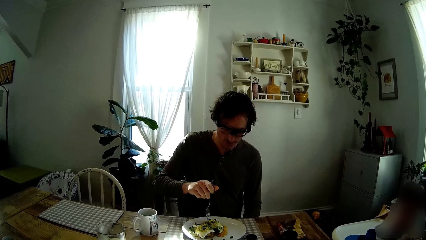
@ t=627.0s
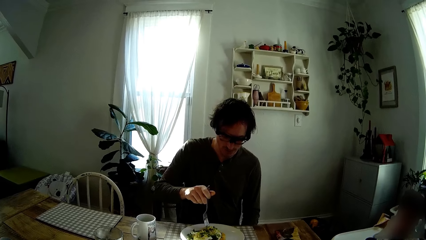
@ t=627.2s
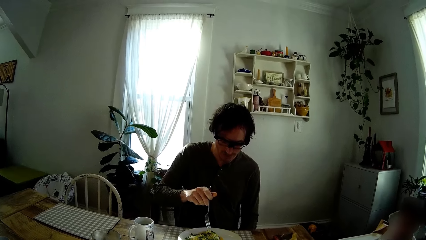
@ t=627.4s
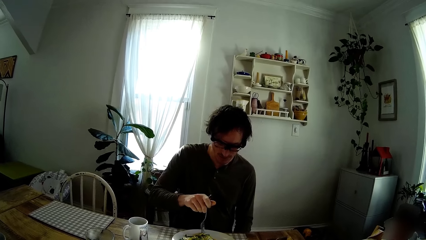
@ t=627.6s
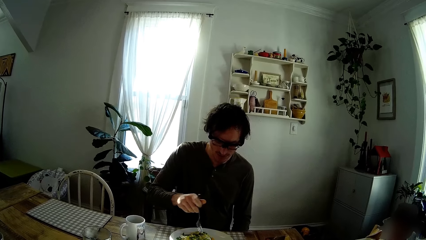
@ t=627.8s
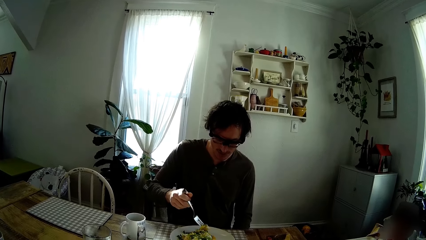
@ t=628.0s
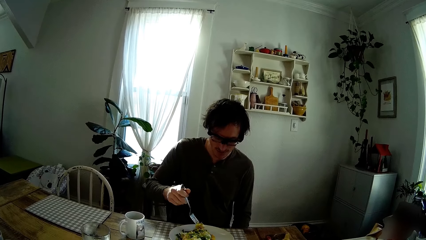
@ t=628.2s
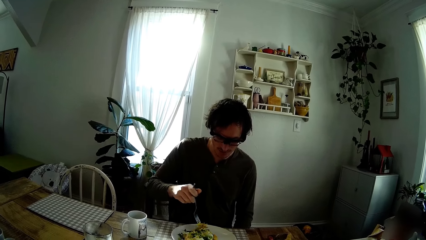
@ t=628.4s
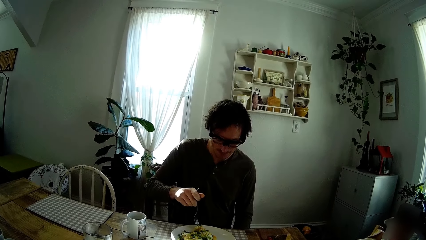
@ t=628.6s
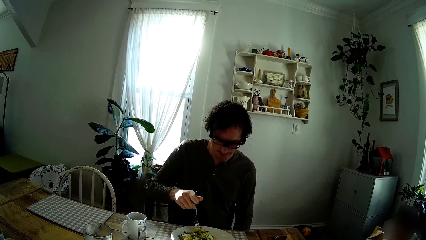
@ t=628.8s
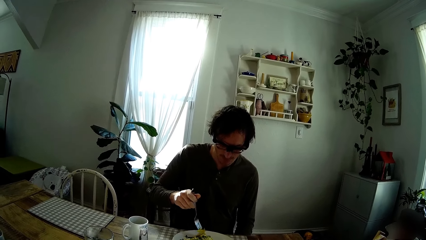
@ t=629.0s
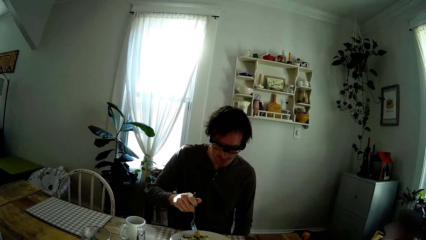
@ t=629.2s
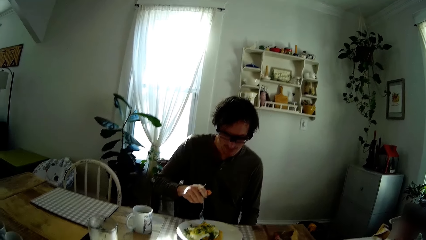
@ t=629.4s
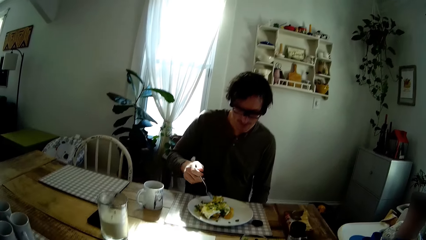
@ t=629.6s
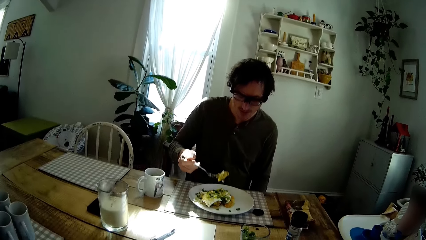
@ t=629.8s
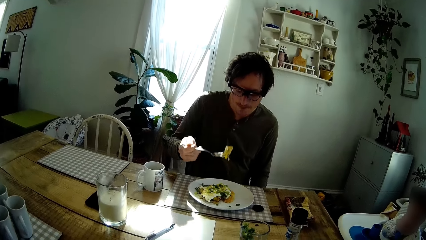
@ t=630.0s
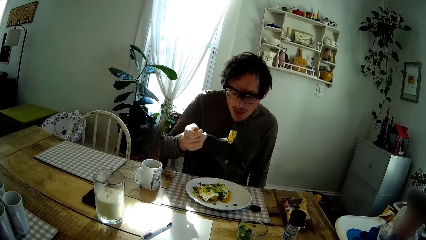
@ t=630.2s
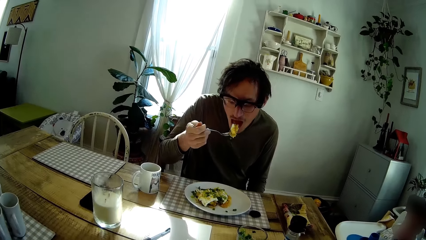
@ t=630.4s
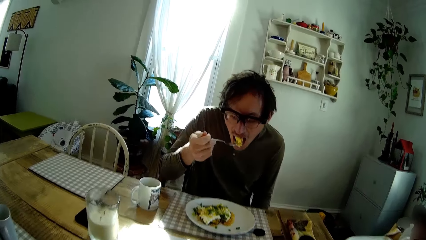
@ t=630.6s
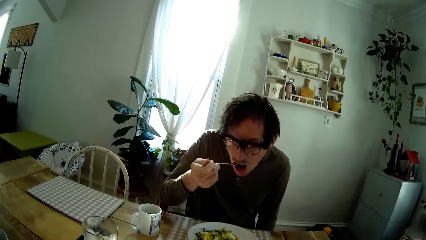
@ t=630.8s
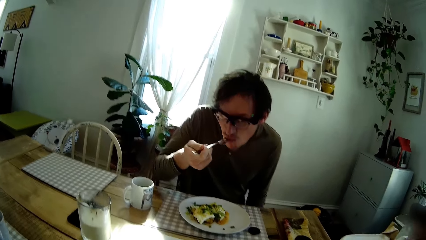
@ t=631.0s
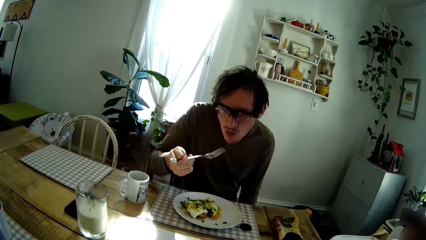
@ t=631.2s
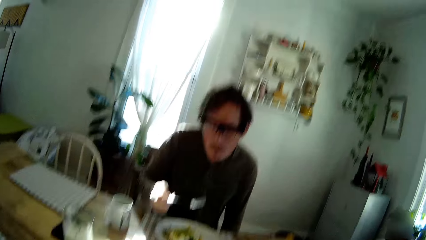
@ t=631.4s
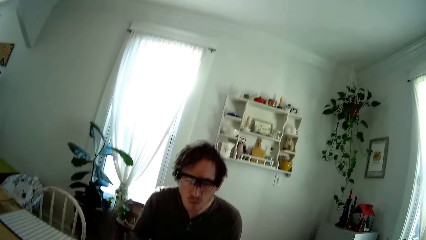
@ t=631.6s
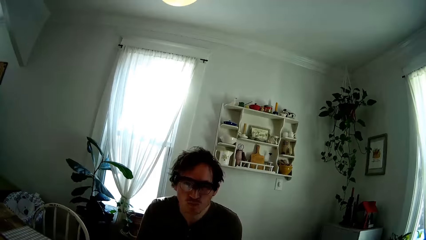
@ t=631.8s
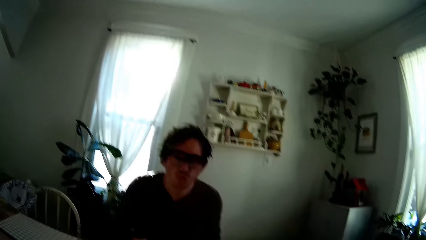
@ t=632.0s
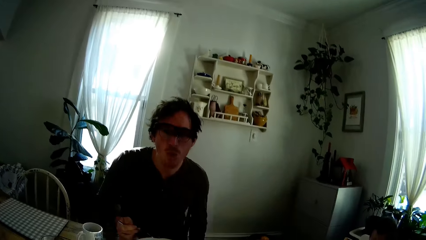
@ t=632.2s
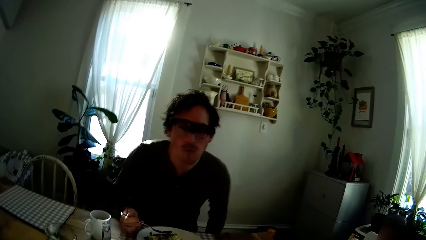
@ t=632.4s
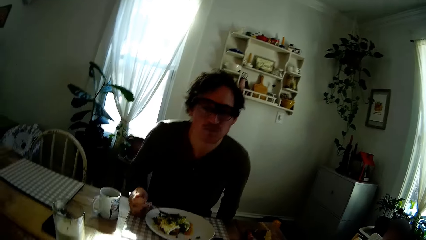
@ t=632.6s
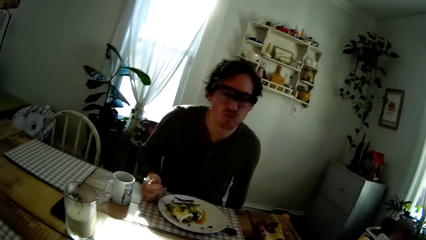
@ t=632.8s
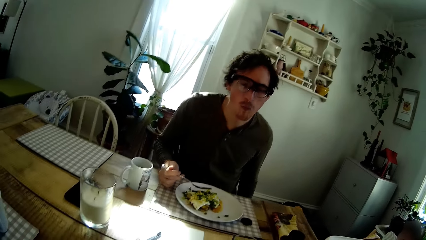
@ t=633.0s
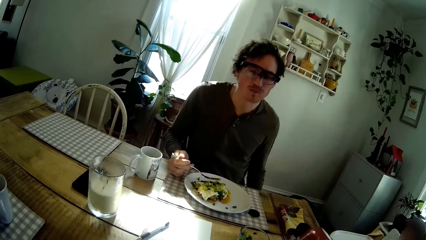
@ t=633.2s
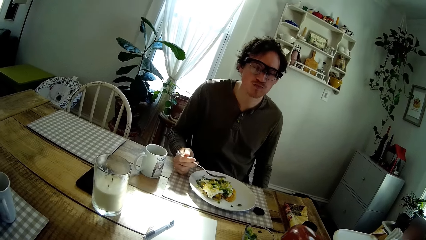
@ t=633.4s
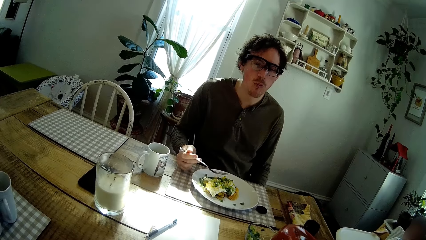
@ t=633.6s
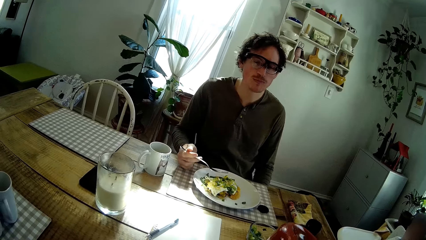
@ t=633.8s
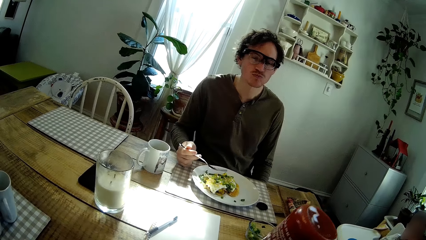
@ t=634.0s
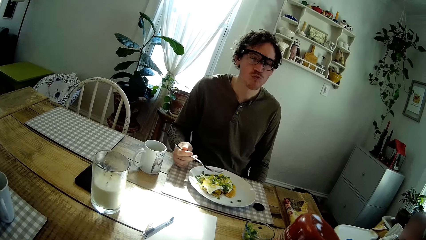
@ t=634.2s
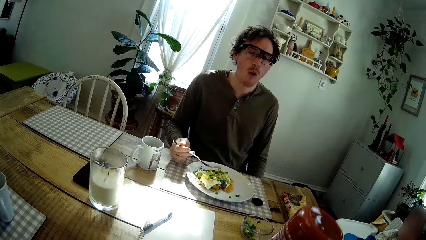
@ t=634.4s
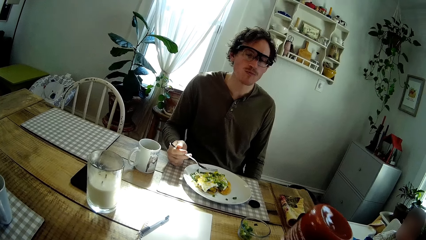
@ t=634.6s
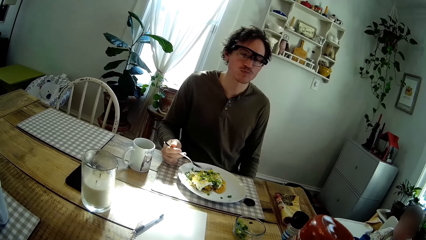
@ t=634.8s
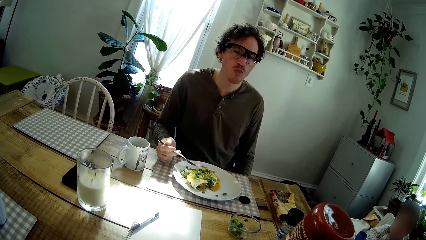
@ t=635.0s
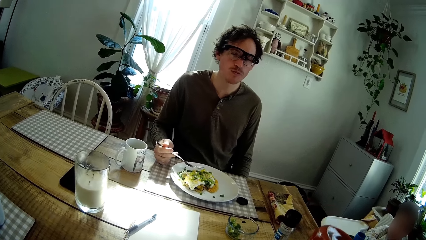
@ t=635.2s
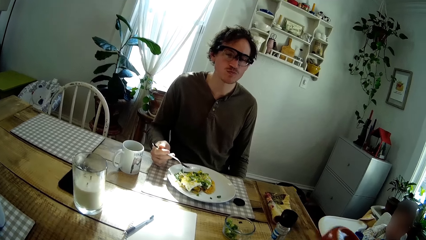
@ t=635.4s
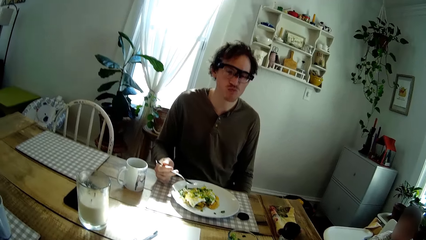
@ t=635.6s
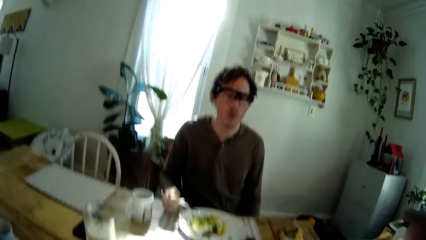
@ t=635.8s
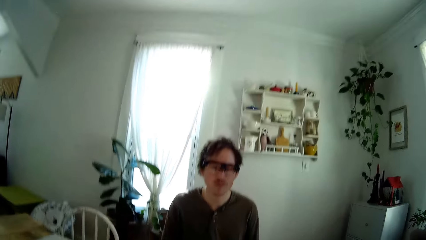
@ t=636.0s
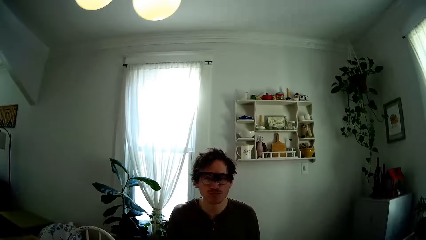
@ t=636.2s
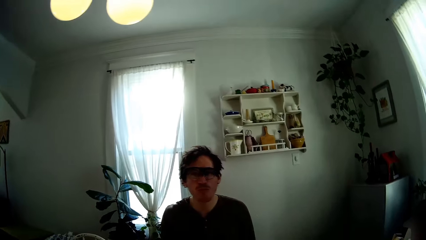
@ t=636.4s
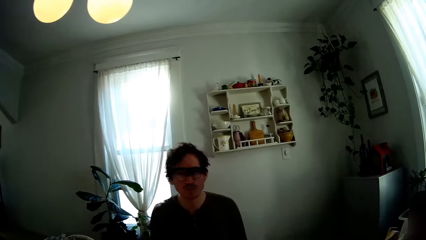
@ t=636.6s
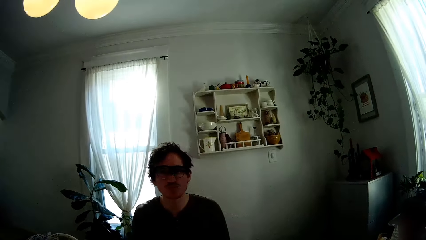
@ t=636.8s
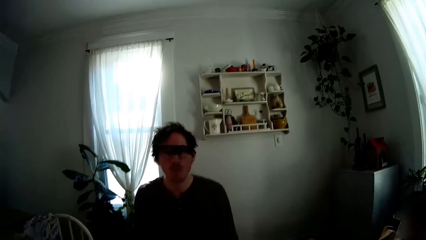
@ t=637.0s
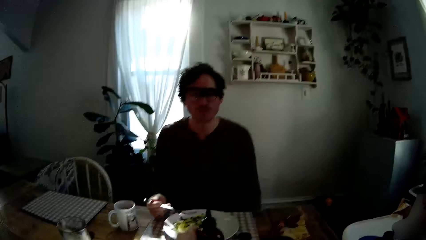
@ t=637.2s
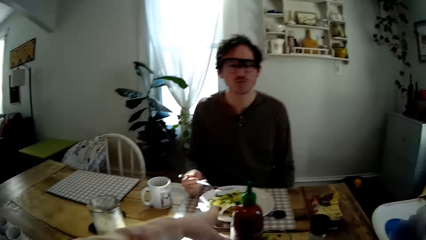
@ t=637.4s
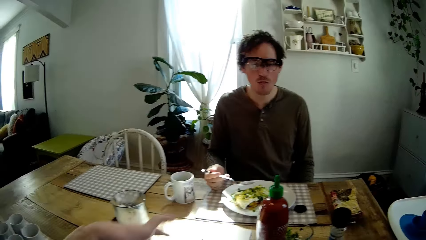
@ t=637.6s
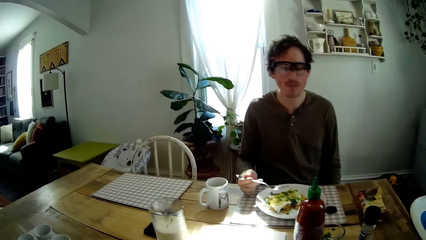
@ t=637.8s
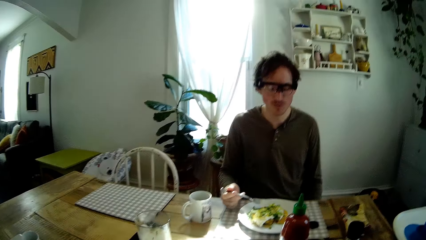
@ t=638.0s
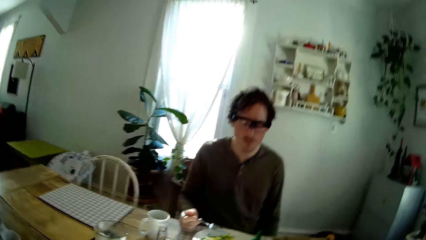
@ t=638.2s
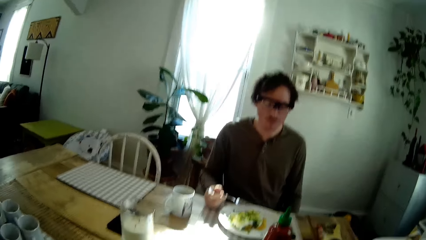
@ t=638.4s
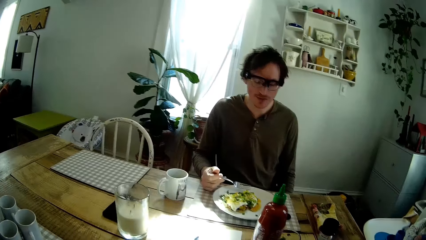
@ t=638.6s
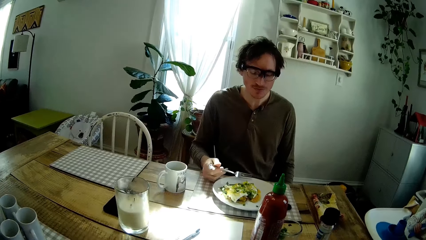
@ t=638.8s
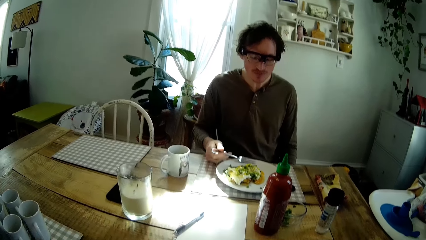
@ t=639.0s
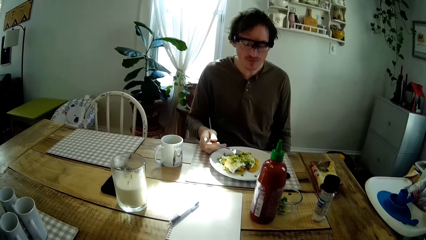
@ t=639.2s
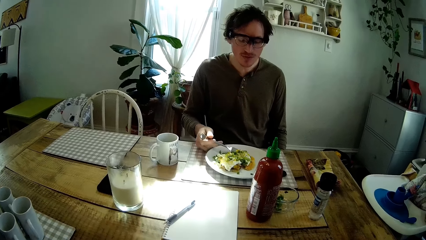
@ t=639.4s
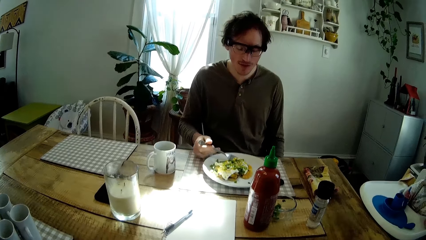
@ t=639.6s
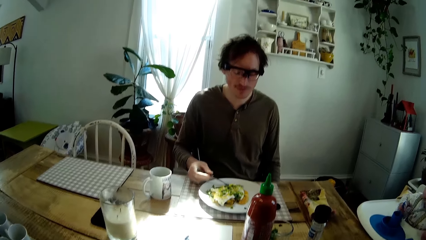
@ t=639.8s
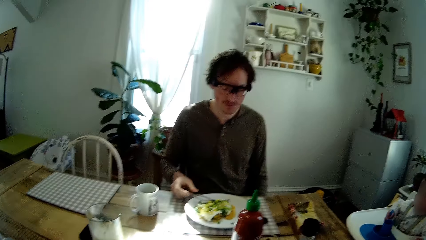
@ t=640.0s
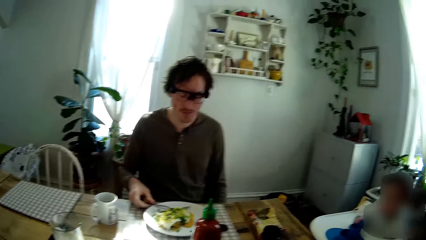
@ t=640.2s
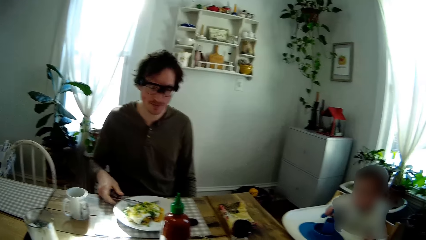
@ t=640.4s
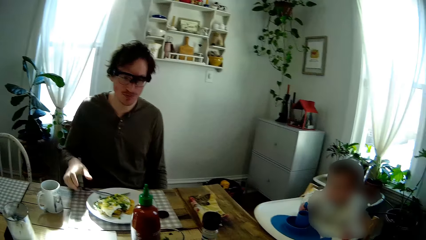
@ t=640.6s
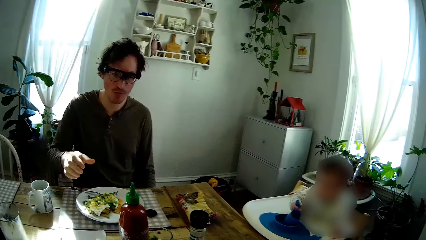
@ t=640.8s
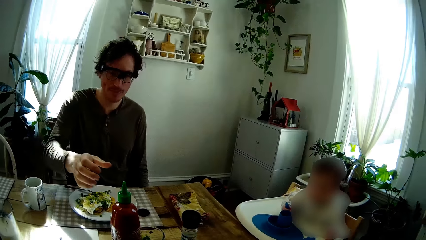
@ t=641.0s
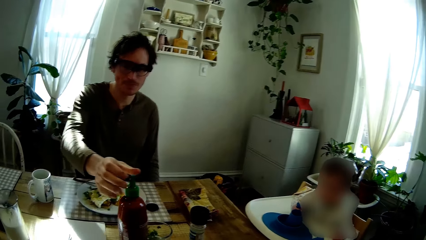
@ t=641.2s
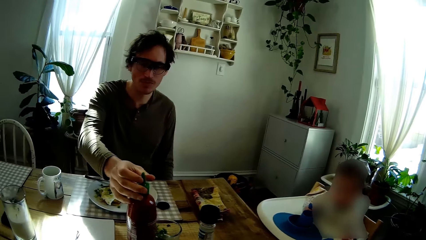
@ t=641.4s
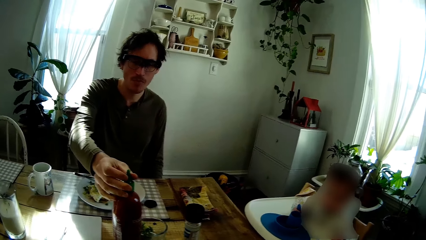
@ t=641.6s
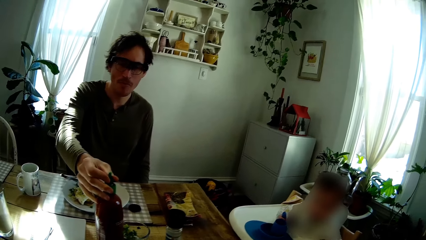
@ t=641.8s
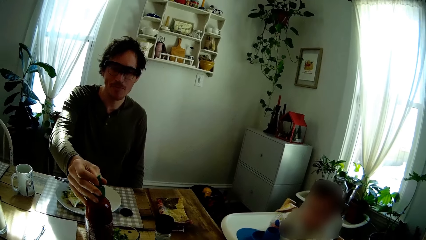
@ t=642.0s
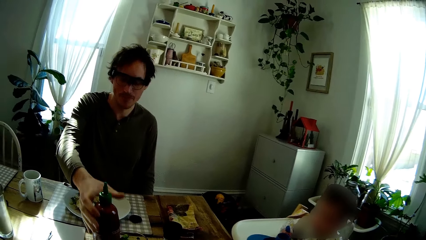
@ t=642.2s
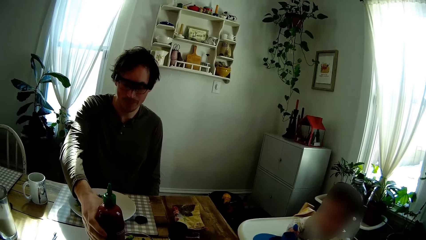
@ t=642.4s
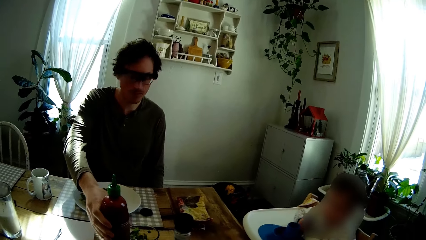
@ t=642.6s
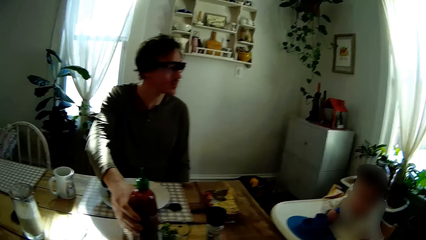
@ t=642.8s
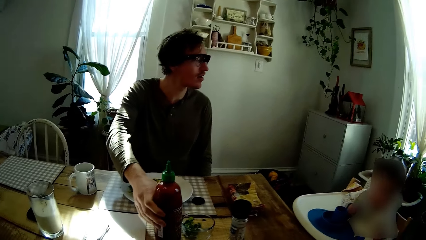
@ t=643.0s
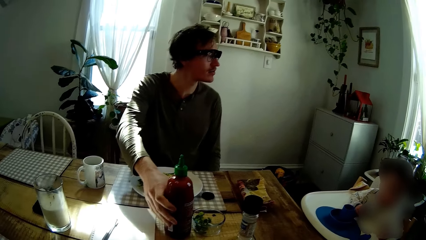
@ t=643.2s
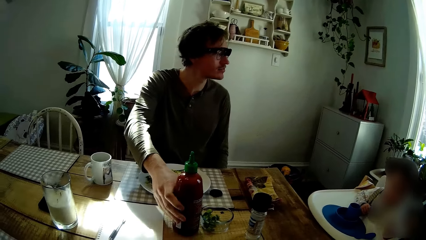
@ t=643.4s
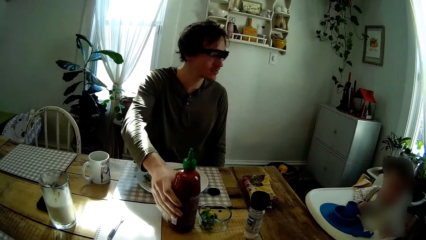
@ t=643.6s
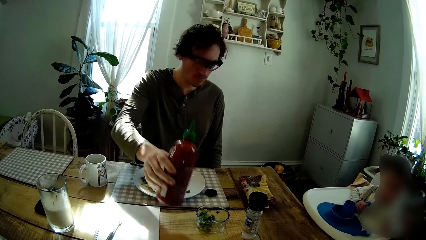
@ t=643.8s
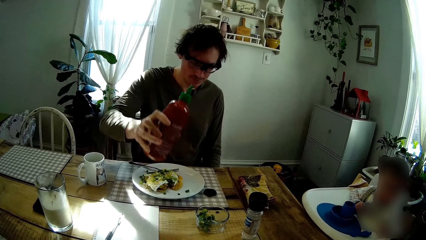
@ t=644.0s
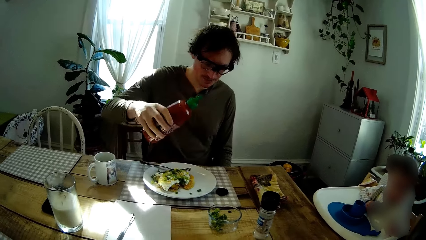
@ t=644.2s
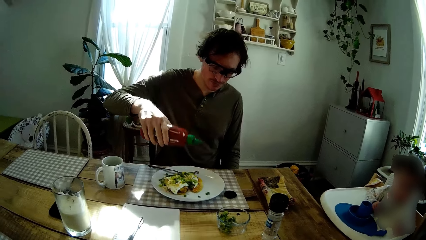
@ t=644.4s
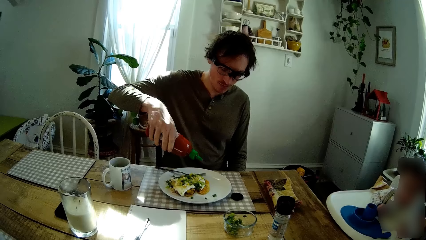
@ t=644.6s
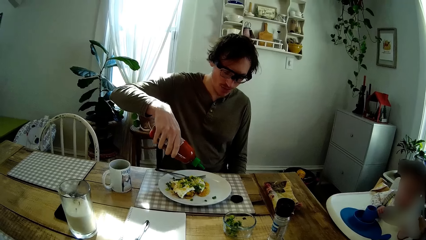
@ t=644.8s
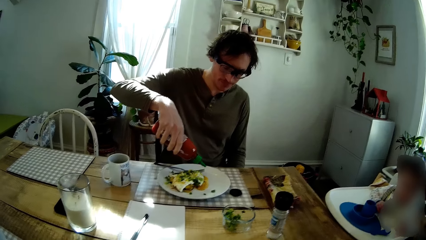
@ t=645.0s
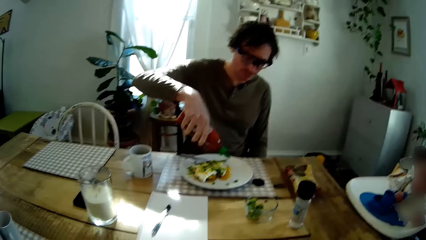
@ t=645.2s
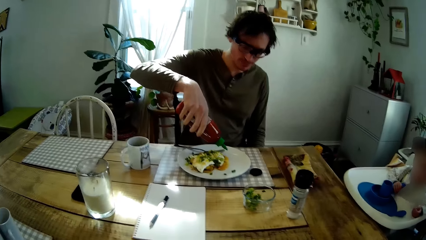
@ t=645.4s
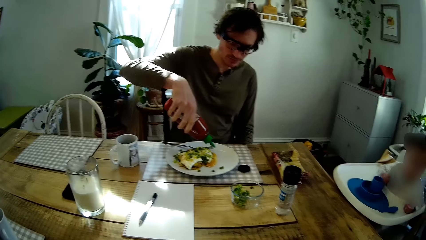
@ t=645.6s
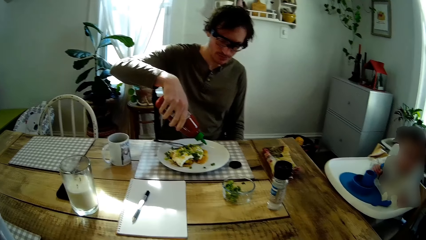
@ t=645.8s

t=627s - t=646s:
The man eats the pancake on the fork. The camera wearer turns a bottle of ketchup in her right hand. She adds the ketchup to the food. She drops the bottle of ketchup in her left hand on the dining table. The man drops the fork in his right hand inside the plate of pancakes on the dining table. The man touches the bottle of ketchup on the table with his right hand. The man picks up the bottle of ketchup from the table with his right hand.
